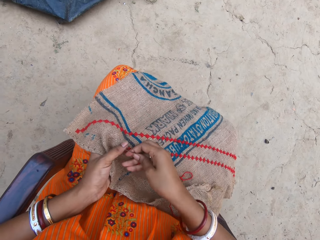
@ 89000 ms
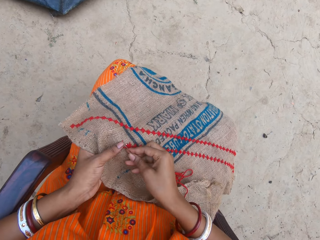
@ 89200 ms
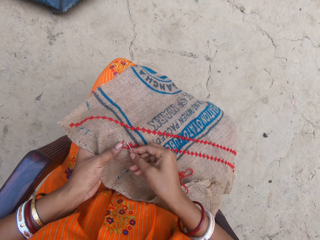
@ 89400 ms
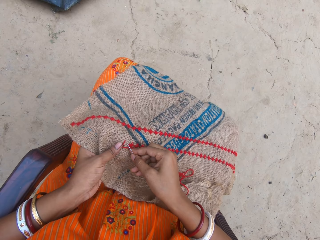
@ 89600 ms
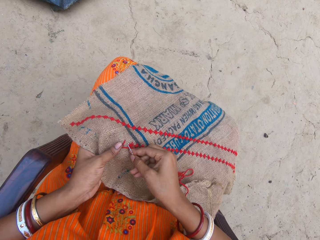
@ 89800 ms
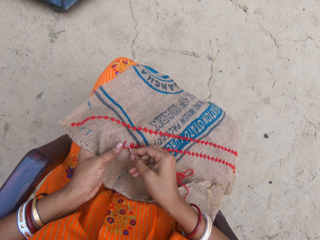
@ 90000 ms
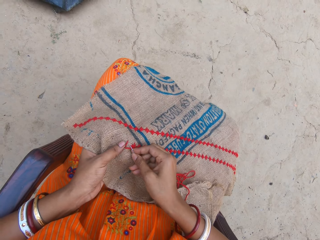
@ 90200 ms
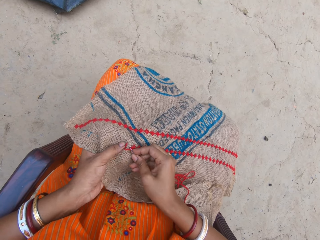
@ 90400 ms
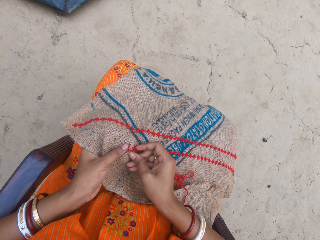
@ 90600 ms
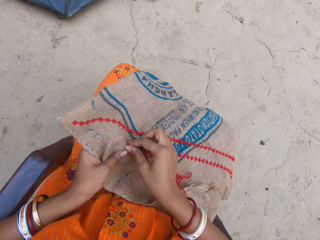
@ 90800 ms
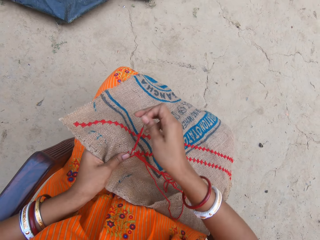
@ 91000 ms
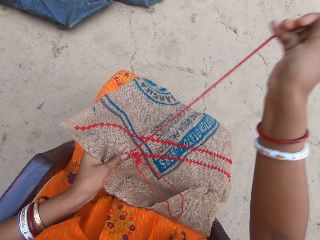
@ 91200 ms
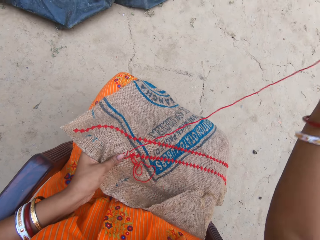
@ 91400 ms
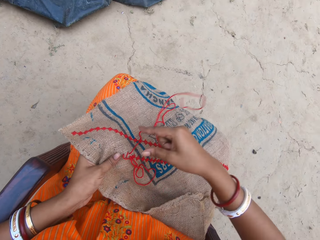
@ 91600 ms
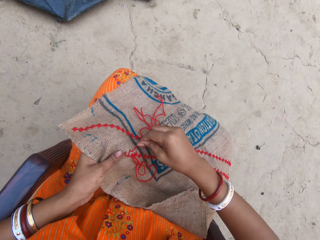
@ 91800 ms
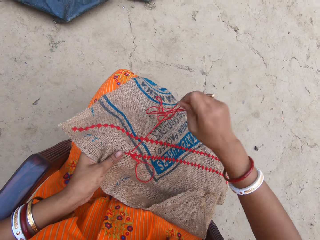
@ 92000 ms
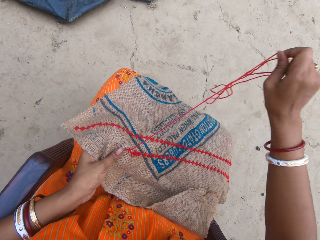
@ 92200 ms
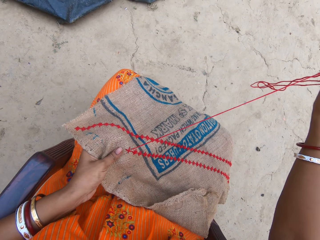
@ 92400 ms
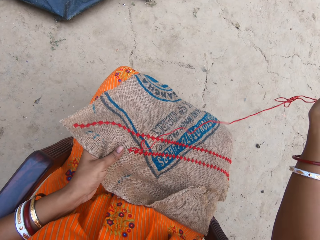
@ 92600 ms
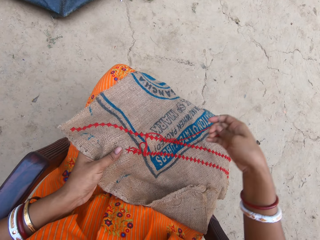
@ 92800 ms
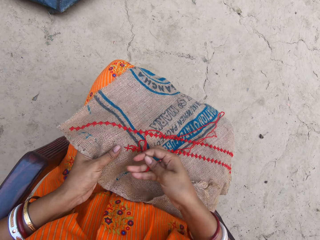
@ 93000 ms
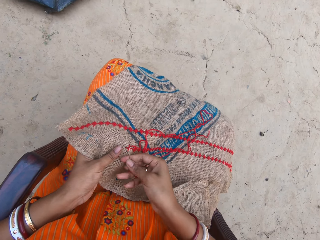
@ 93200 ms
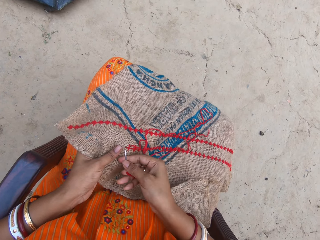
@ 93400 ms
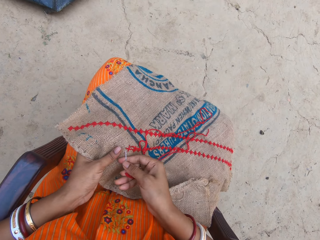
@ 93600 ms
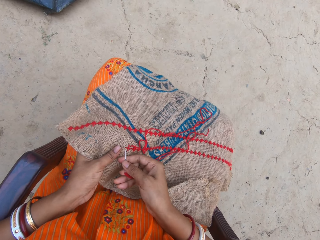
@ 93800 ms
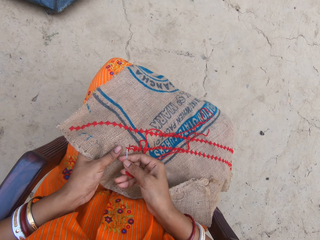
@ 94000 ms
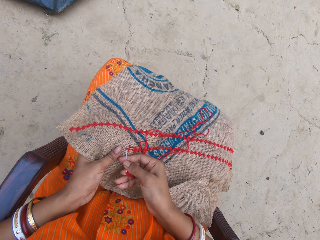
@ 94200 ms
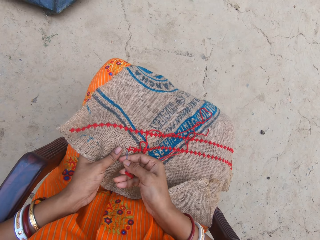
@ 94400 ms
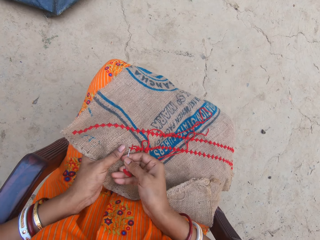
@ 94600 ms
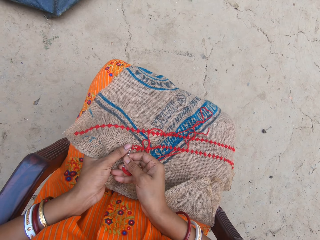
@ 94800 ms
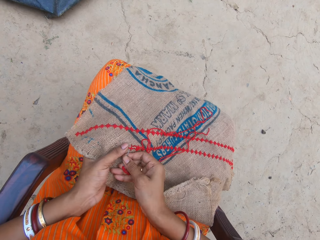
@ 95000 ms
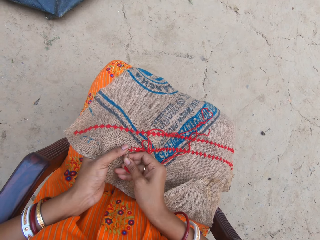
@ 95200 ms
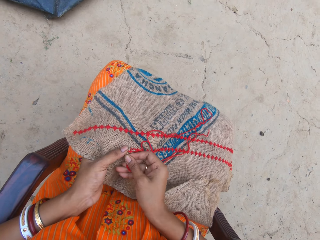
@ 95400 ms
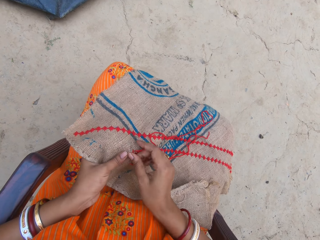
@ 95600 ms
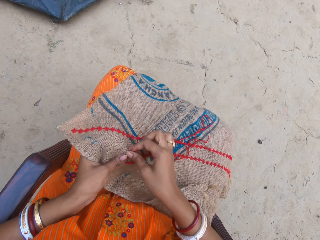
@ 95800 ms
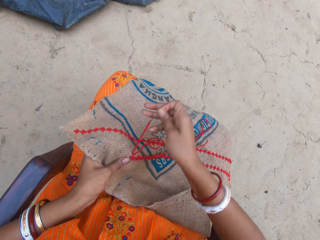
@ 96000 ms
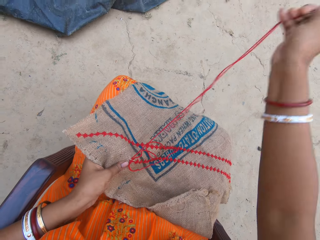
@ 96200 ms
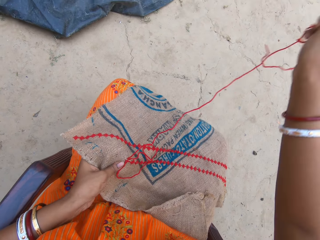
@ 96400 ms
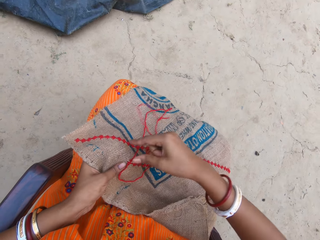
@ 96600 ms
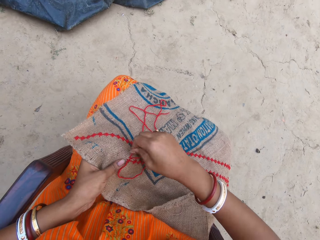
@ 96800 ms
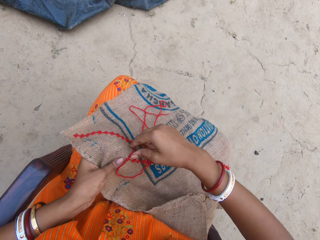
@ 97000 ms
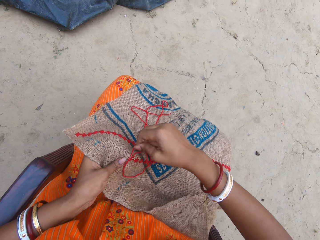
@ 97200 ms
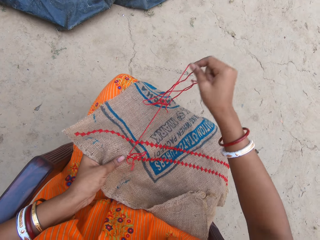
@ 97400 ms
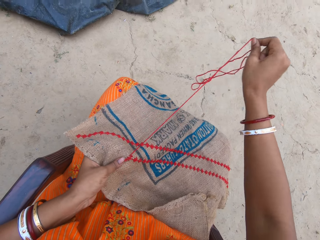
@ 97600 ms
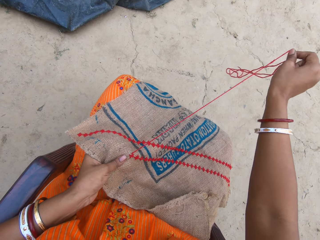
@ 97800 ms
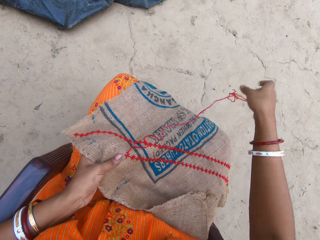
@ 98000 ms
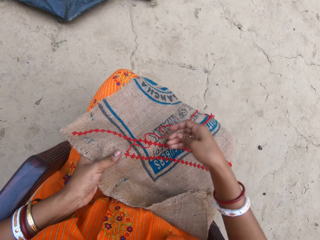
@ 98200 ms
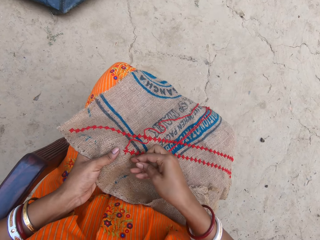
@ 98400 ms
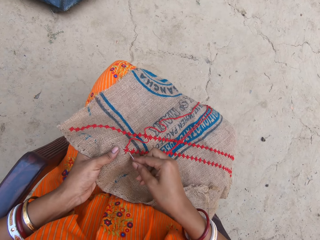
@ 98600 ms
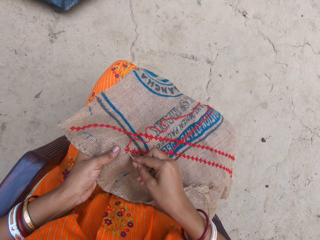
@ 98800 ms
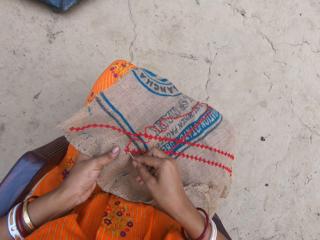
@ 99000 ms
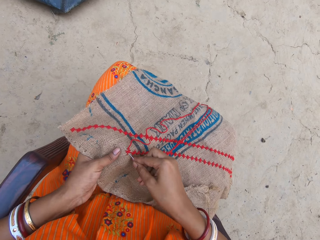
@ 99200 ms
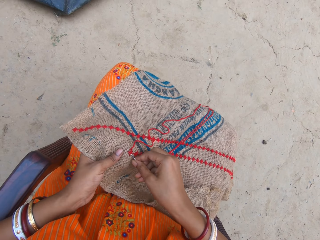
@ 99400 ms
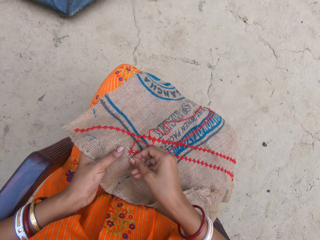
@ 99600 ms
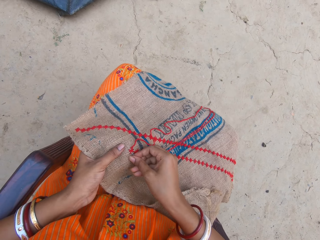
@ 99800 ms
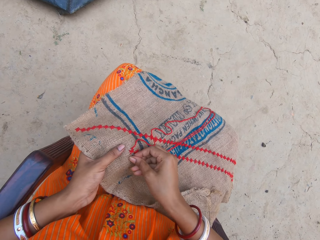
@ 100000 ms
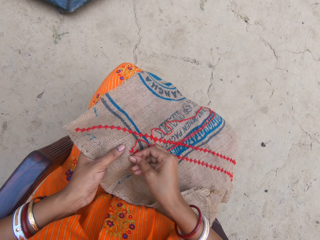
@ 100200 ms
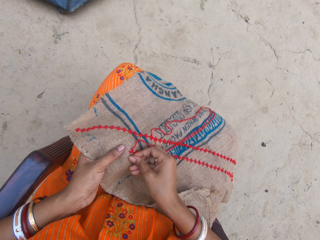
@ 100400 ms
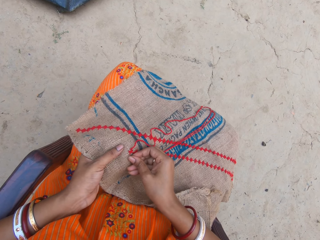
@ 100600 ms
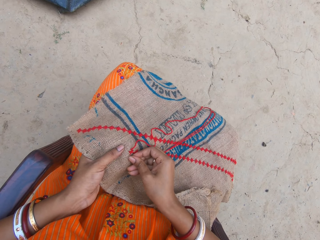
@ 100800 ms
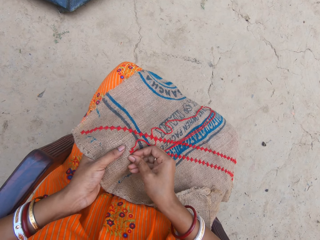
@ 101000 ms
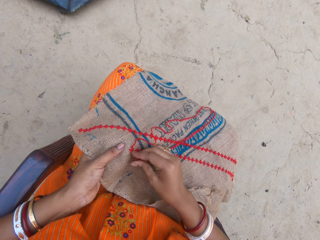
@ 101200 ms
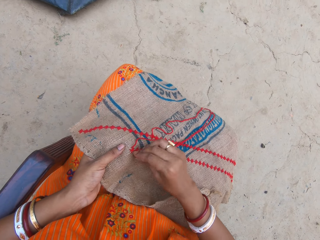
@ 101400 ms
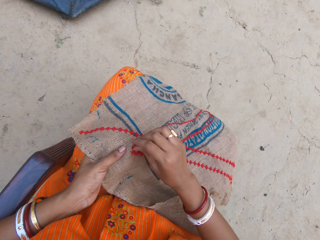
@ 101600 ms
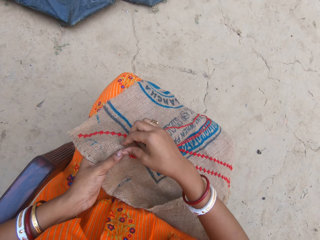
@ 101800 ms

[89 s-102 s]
The camera wearer sews the fabric. They pull the thread. They sew the fabric. They pull the thread. They sew the fabric.

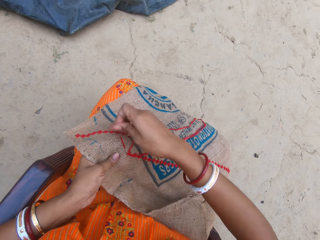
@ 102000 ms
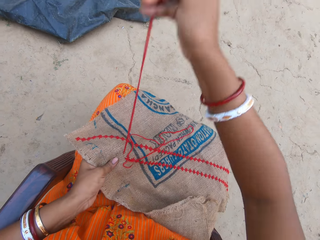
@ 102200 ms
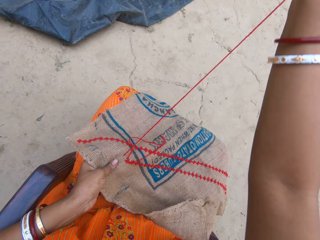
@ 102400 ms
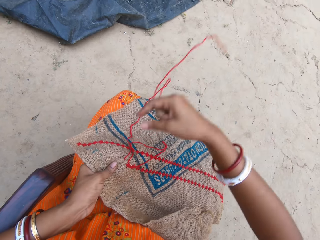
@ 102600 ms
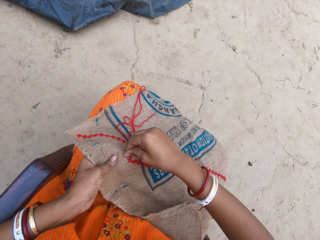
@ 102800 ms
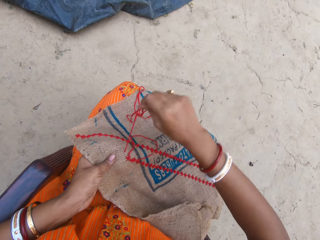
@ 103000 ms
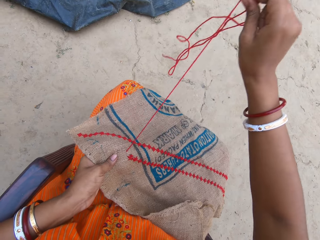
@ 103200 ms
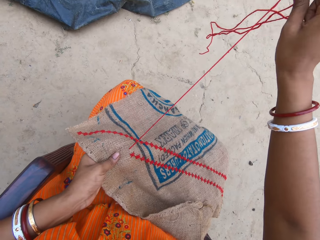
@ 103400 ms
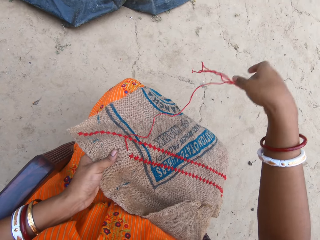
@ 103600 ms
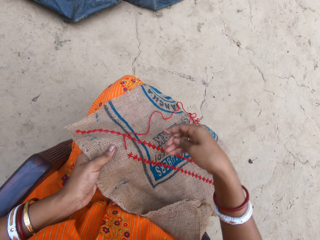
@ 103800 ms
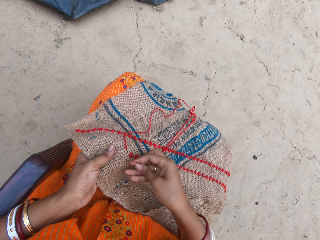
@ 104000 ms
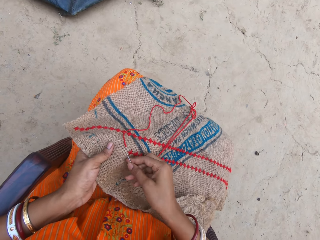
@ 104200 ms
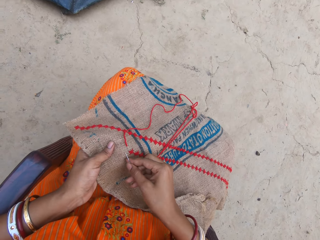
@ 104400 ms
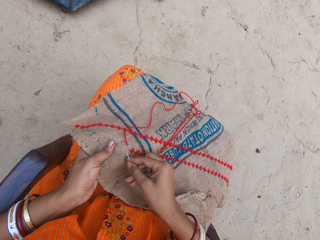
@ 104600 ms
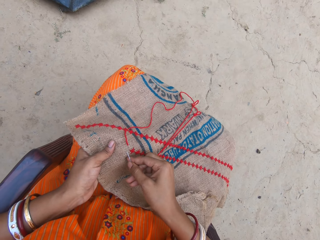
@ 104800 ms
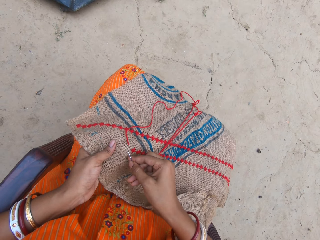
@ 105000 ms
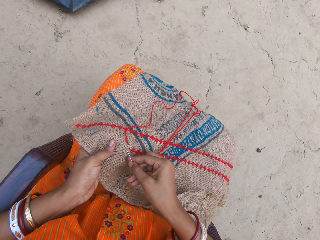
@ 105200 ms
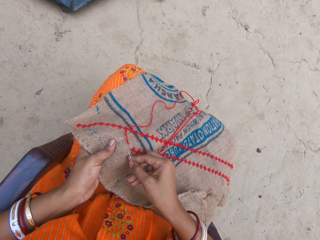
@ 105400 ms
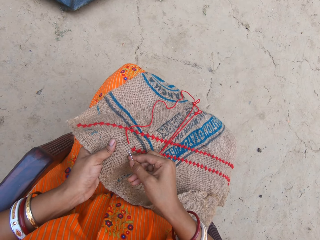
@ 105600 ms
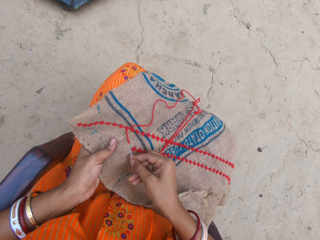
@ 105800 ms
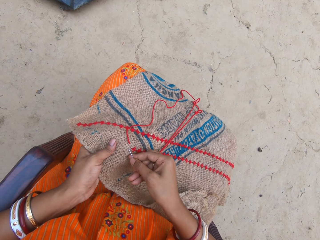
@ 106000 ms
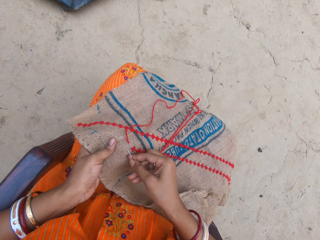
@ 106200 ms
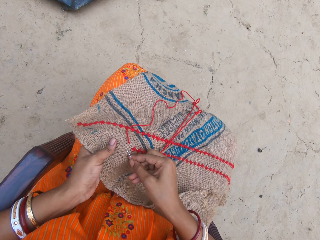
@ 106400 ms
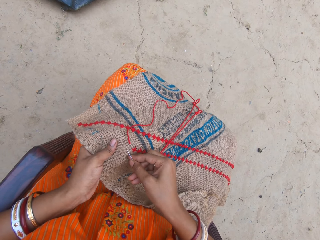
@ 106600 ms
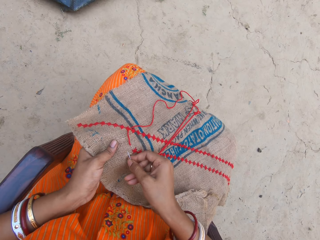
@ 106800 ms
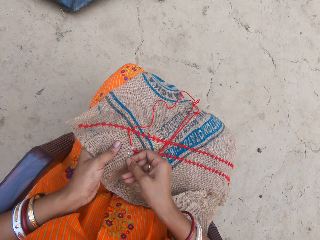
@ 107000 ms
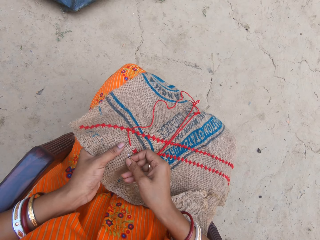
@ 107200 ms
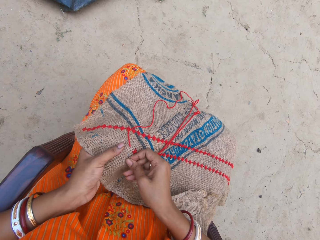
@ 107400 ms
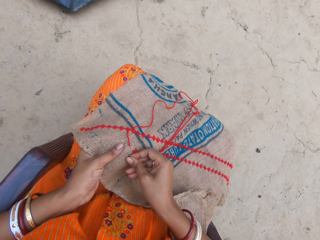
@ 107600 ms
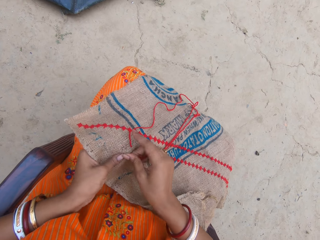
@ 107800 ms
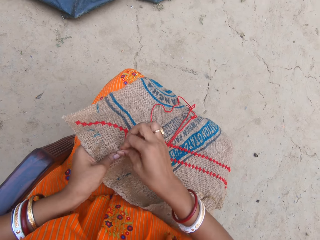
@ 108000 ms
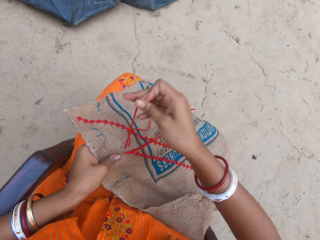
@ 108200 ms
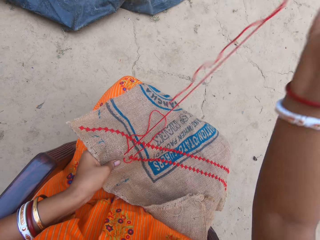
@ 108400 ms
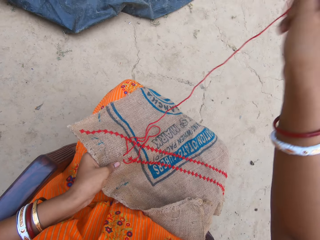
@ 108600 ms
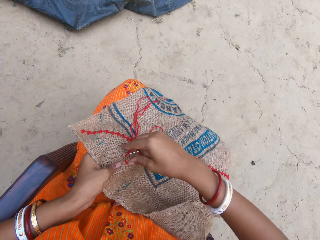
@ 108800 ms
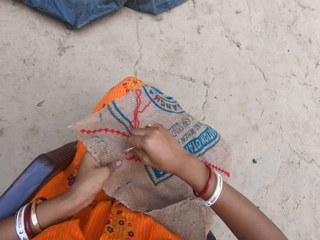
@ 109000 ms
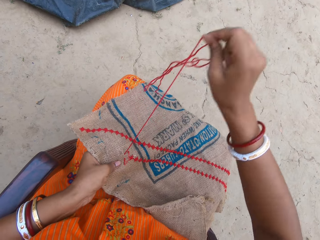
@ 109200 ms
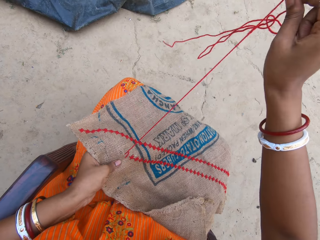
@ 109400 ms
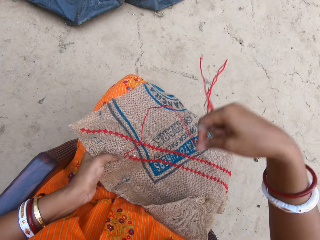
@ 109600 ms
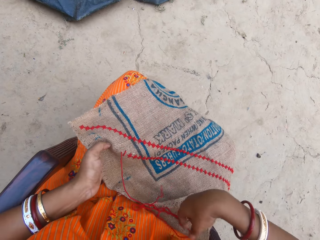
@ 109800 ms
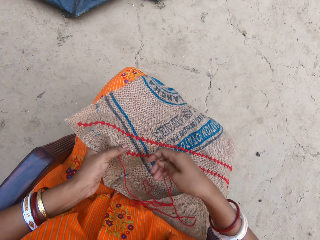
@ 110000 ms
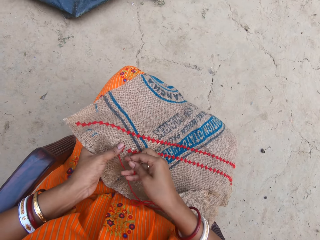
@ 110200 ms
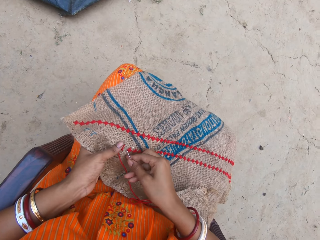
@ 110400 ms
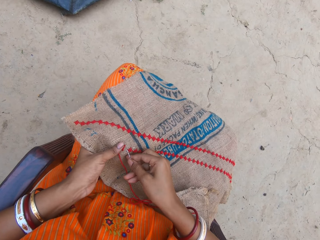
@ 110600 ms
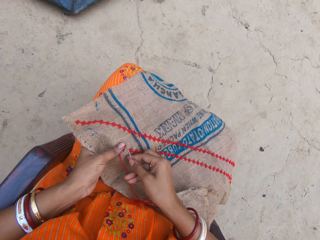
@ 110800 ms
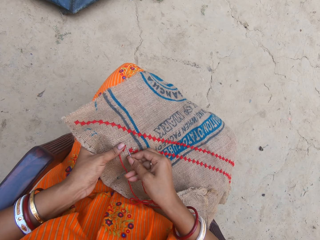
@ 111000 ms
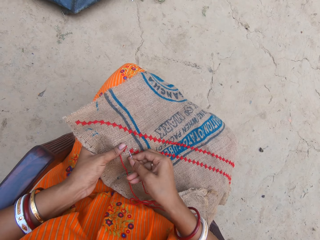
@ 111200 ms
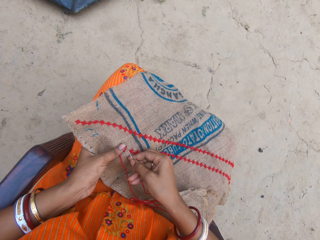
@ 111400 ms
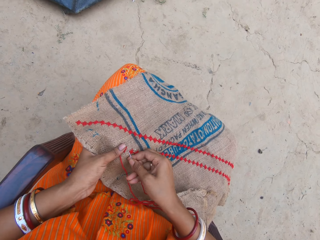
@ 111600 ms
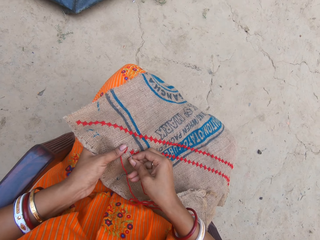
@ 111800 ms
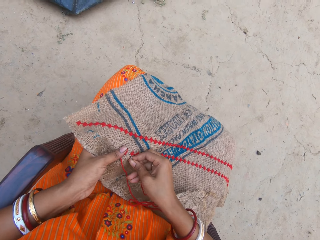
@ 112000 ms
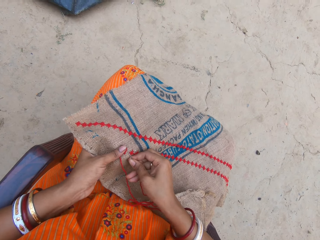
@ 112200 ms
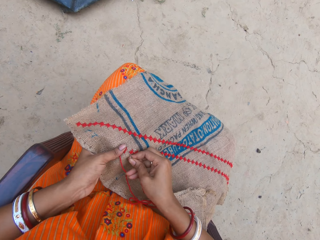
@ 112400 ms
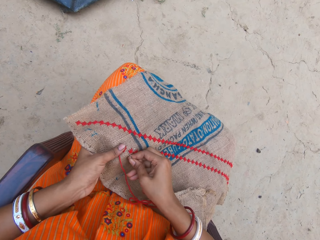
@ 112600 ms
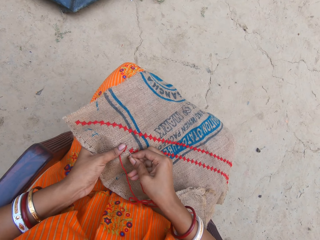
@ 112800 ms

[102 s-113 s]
The camera wearer pulls the thread. They sew the fabric. They pull the thread. They sew the fabric.
